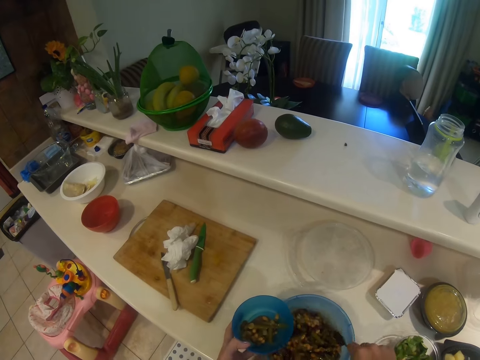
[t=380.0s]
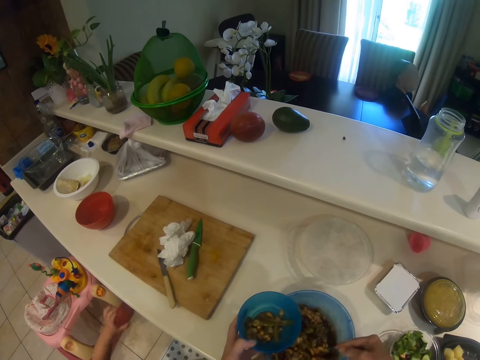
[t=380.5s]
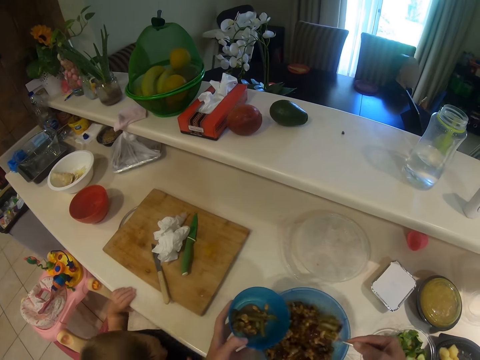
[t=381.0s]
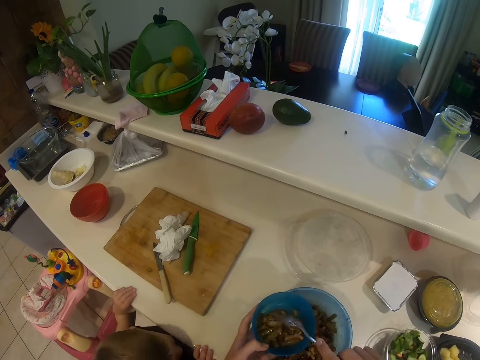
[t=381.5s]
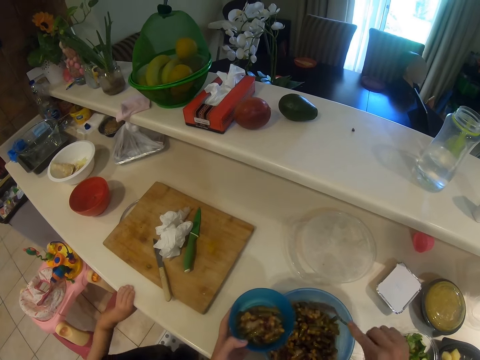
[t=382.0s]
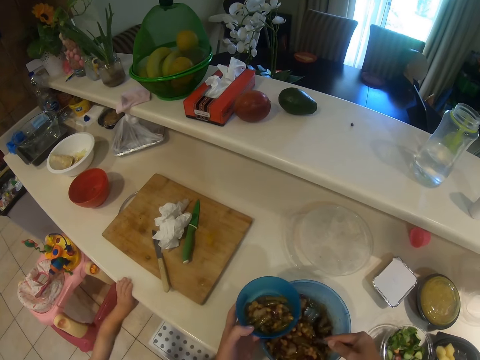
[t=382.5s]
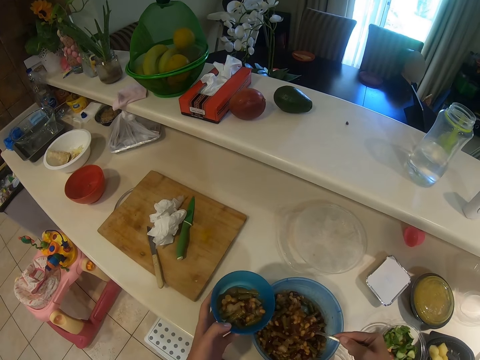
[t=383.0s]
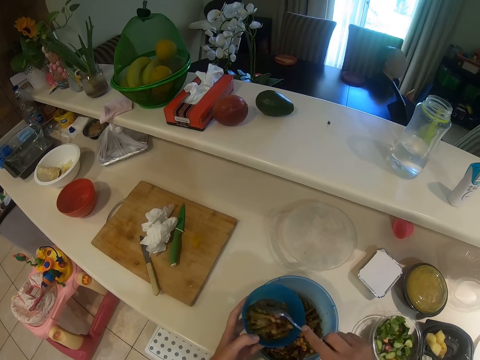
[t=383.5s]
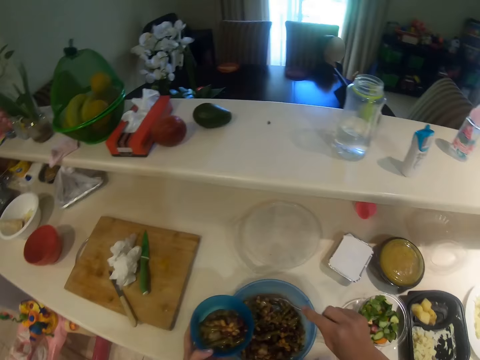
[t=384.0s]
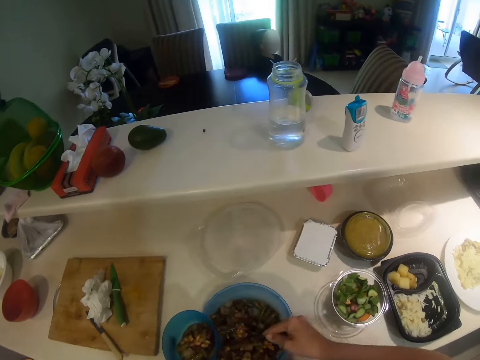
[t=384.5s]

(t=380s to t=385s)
The camera wearer puts something on the bowl.

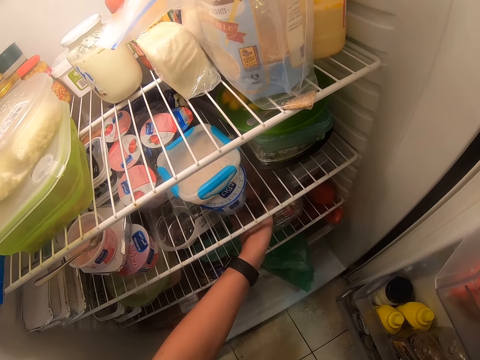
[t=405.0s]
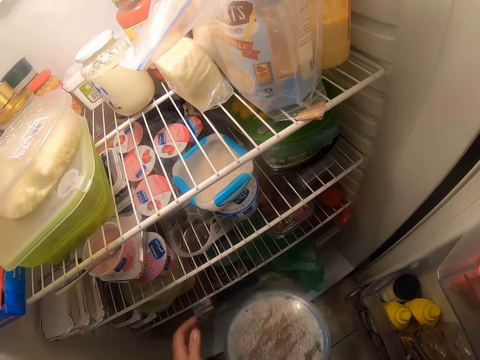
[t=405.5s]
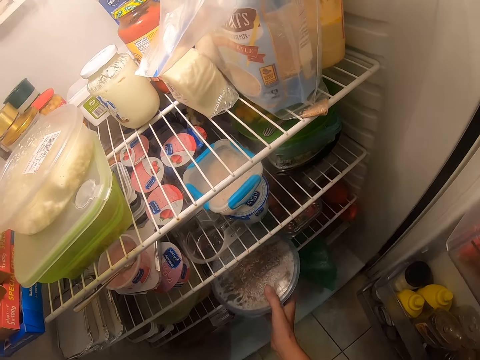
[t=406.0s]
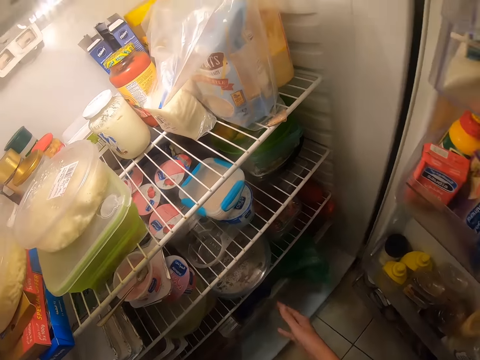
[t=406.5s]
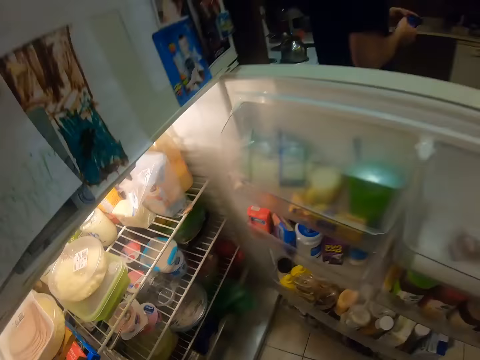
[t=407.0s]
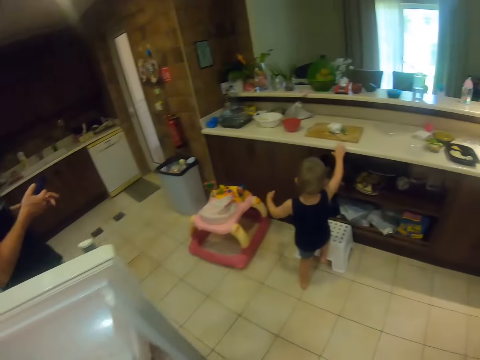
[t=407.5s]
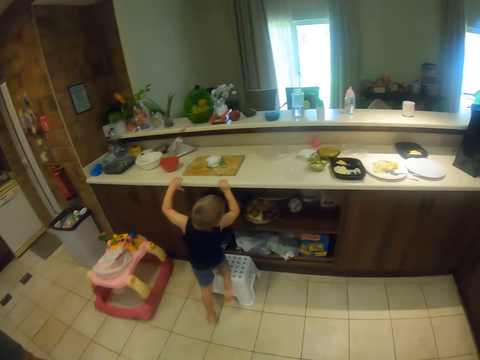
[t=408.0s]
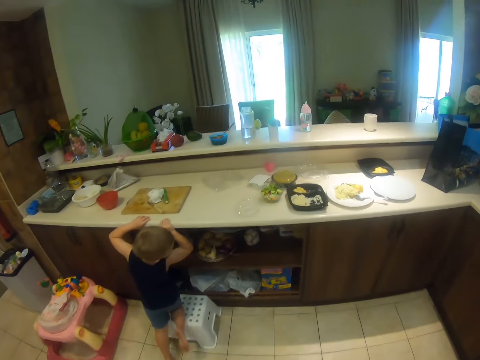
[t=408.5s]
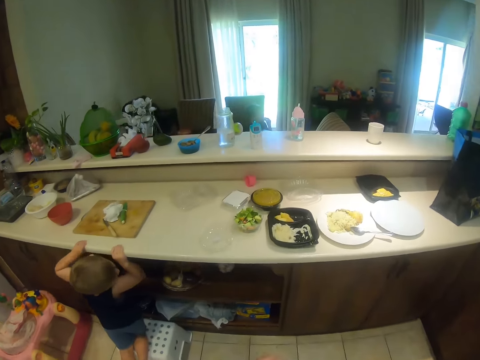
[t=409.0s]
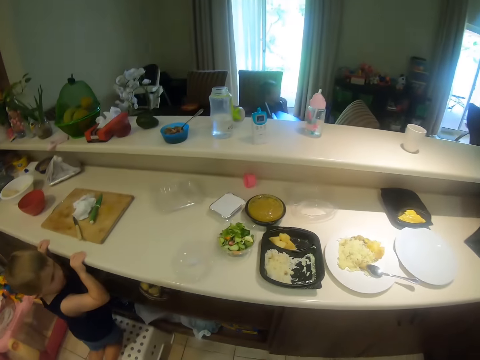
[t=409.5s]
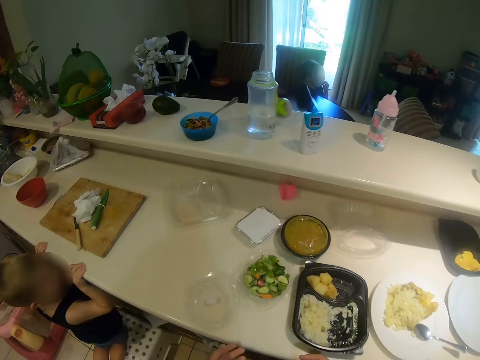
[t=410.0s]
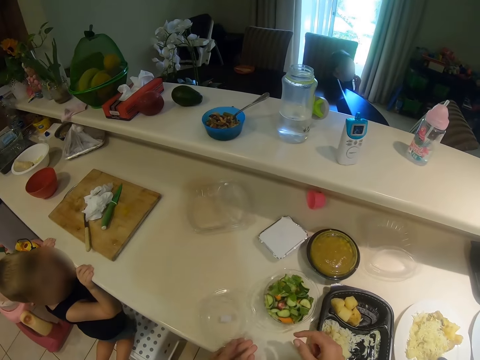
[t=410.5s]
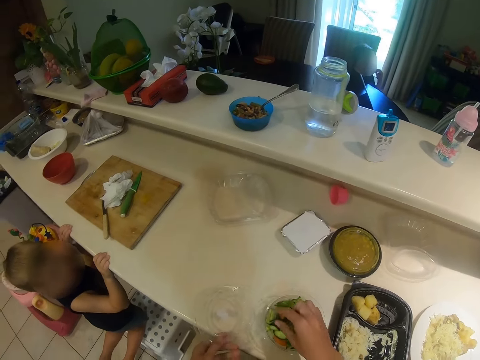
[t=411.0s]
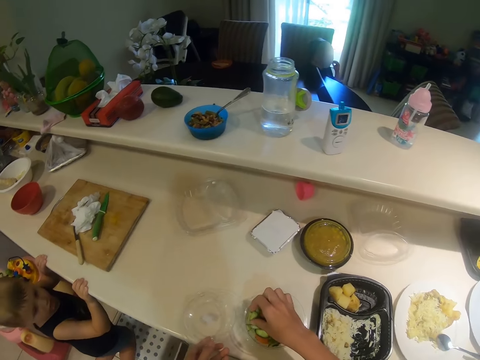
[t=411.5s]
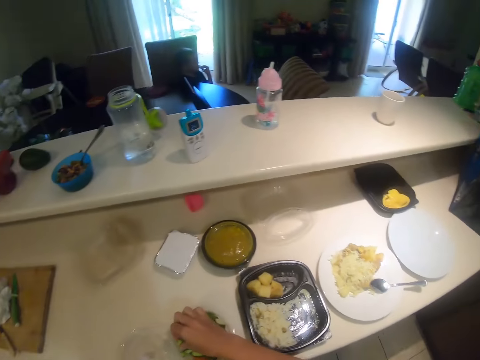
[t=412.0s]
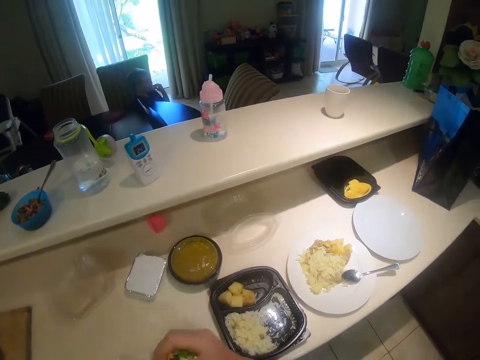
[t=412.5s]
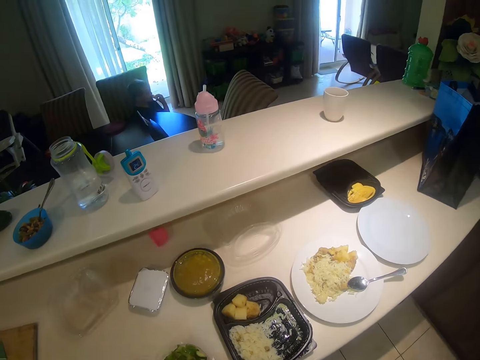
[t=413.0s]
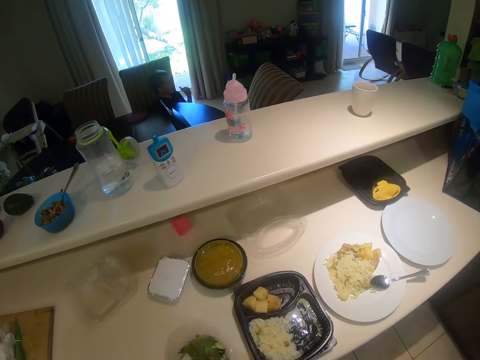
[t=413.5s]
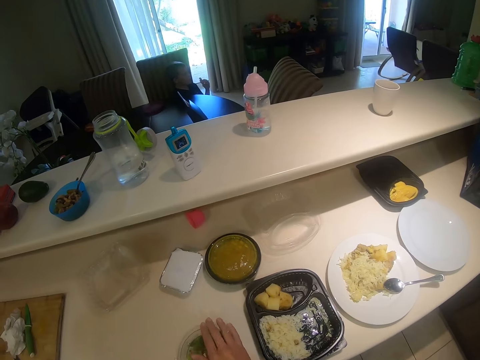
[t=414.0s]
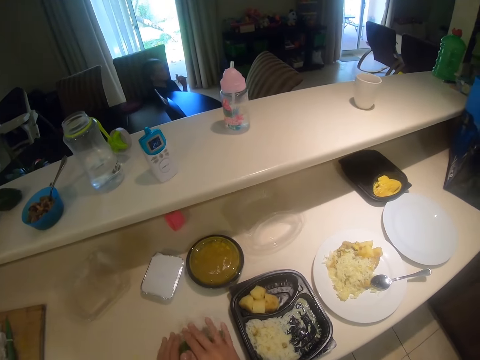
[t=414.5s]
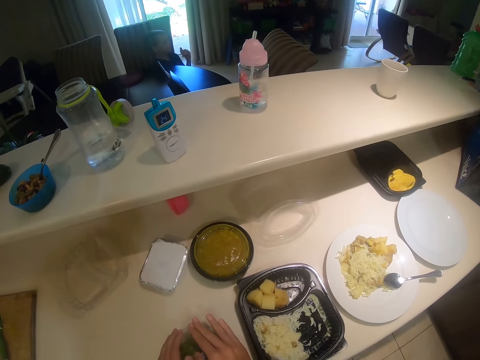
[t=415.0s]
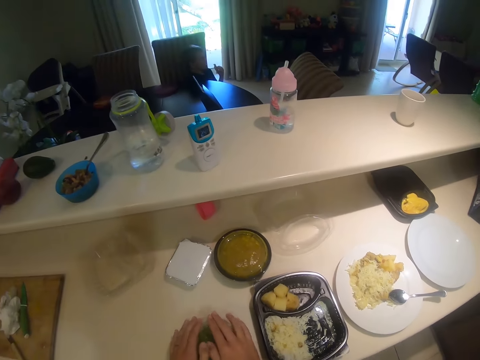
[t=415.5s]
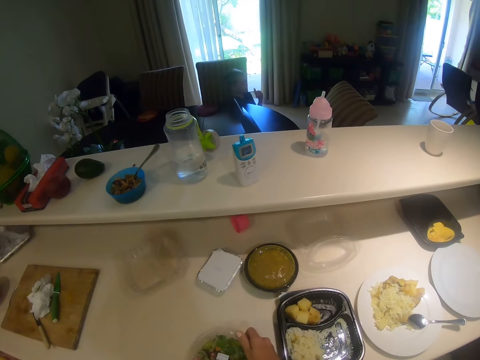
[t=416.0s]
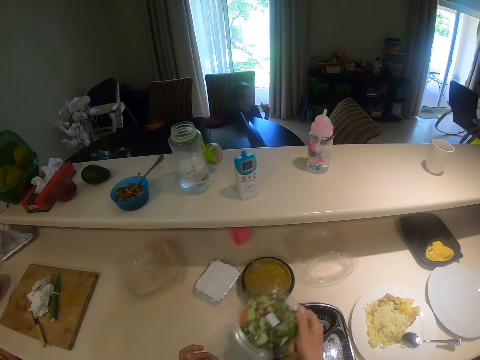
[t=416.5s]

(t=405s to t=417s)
The camera wearer puts the tin inside the fridge. Someone talks. The camera wearer talks to the kid. They pick the fruit salad from the tin. They close the tin. They talk.

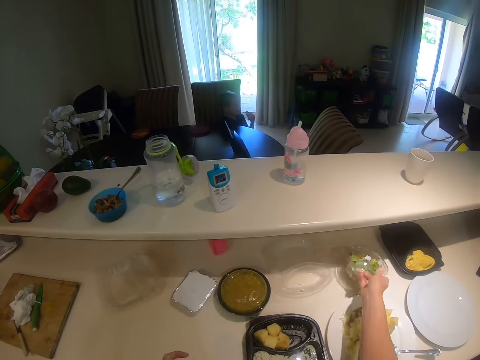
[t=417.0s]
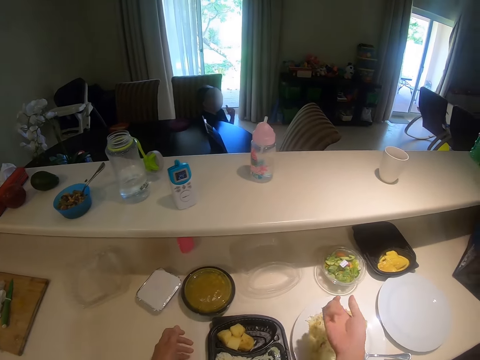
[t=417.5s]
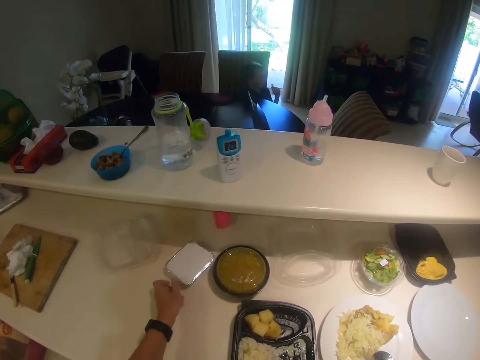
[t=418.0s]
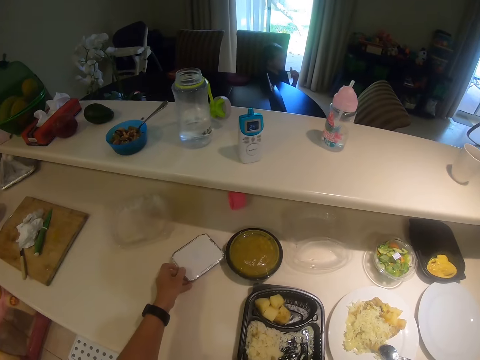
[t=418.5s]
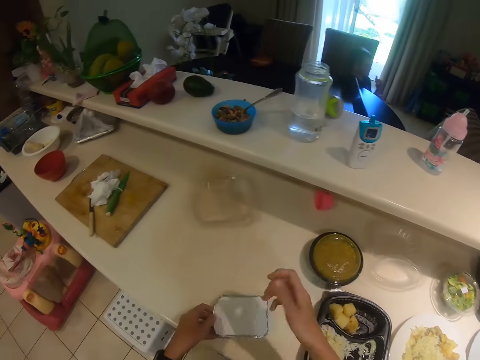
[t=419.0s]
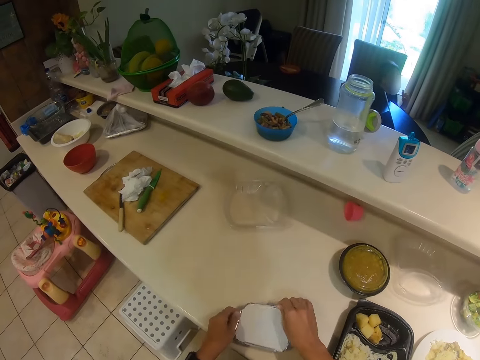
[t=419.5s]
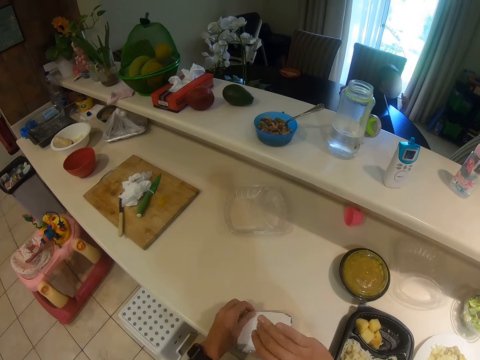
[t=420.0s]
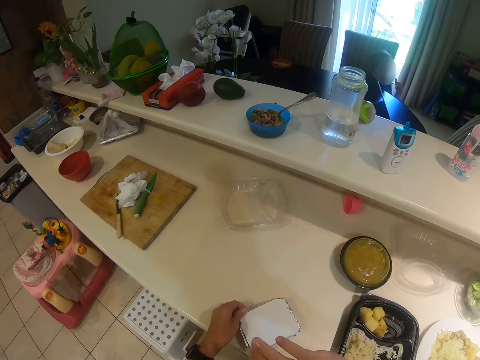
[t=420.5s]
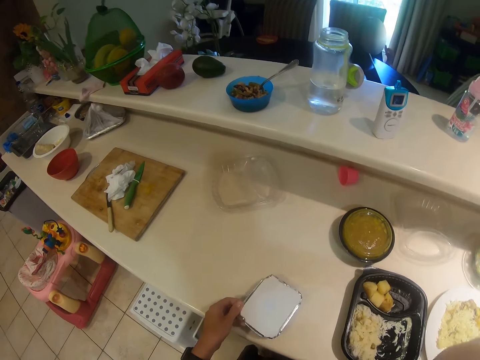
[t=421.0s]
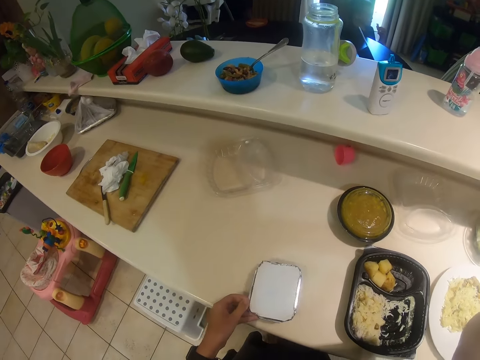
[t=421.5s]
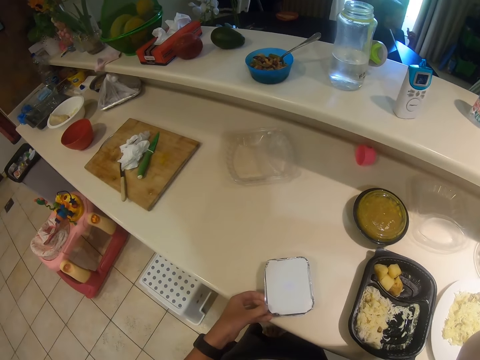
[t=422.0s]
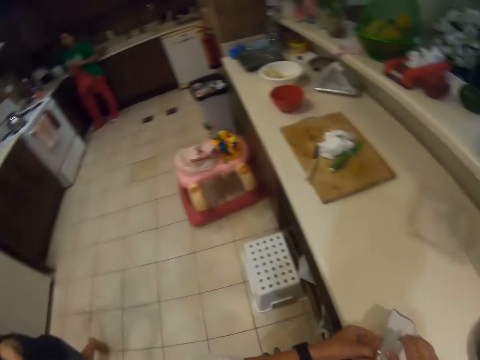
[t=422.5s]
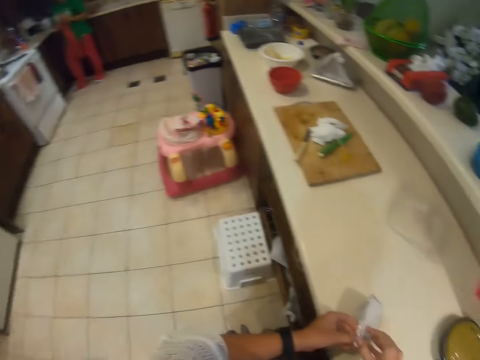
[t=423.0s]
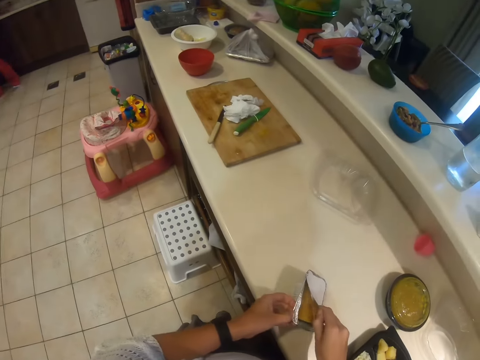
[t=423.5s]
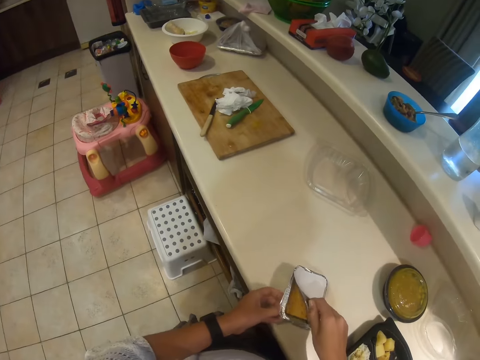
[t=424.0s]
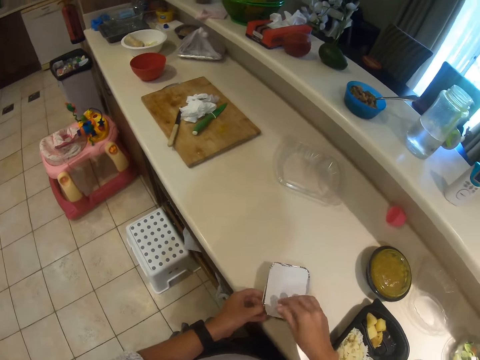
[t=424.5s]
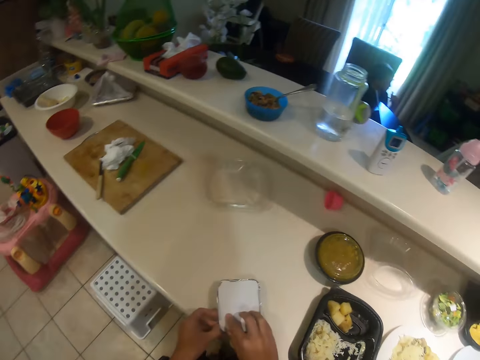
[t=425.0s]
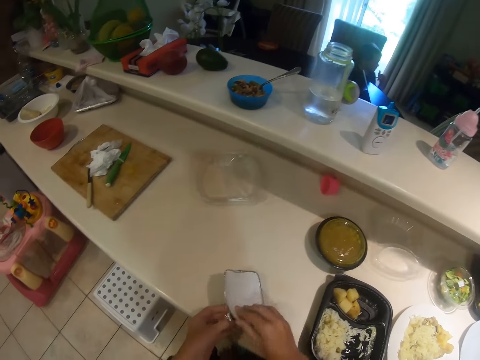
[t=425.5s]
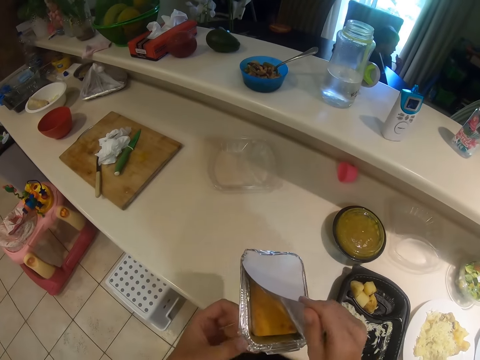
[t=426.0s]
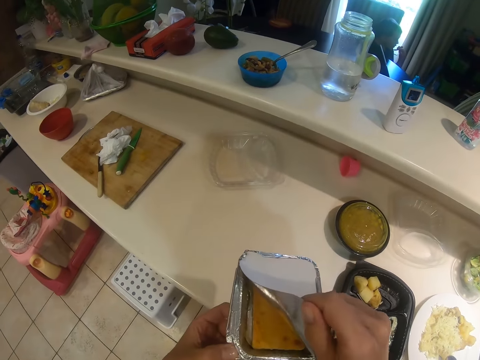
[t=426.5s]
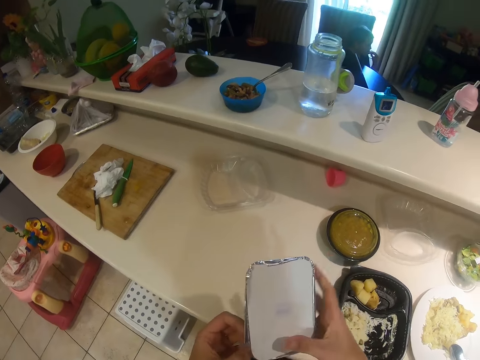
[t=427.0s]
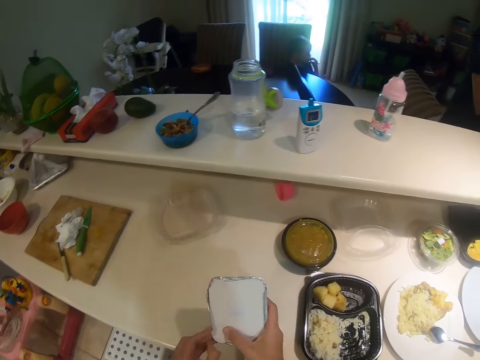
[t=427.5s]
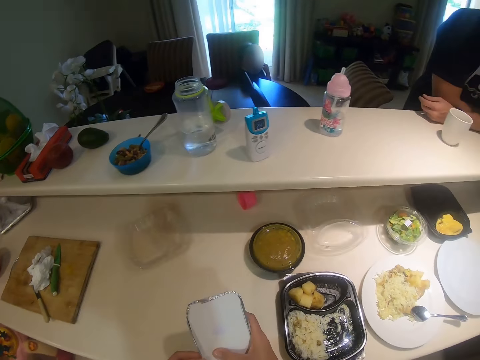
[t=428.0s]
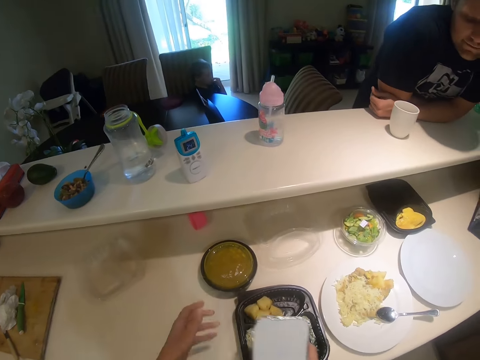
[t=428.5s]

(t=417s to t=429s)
The camera wearer moves the tin of fruit salads. They put a container down. They move a tin. They open the tin of something. They check the something. They open the container.
